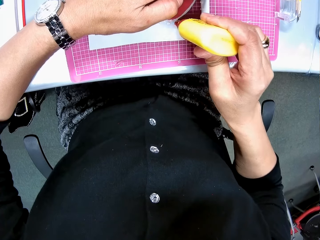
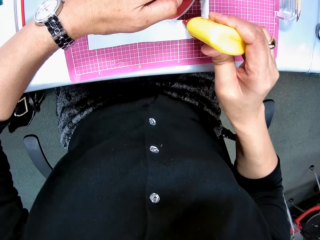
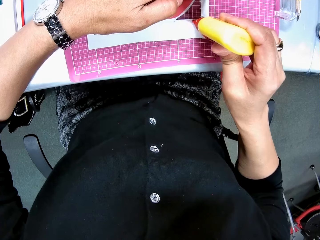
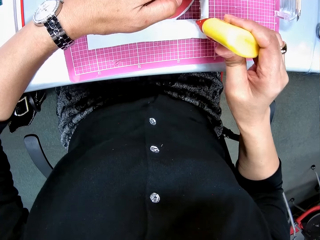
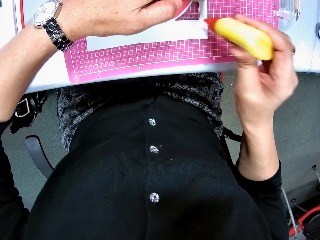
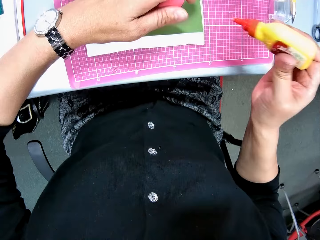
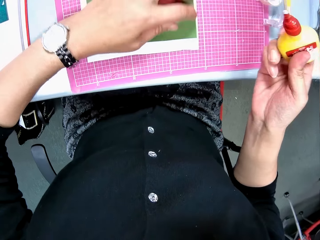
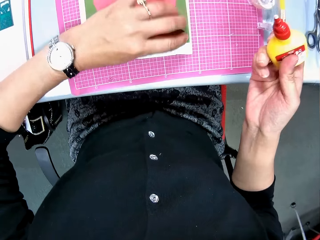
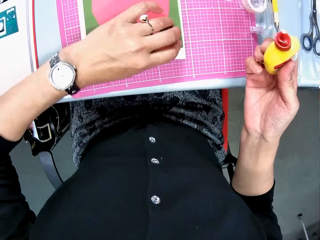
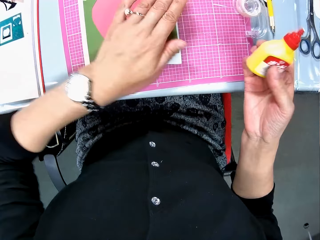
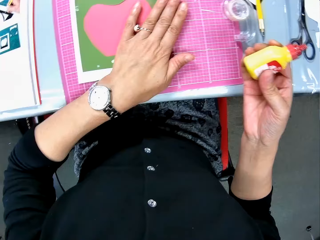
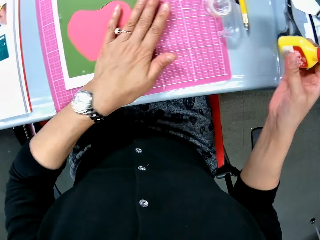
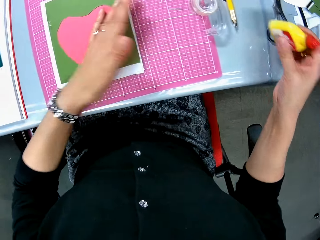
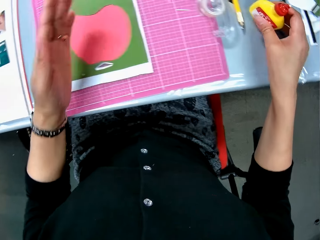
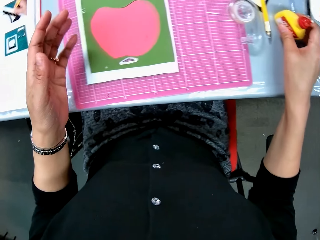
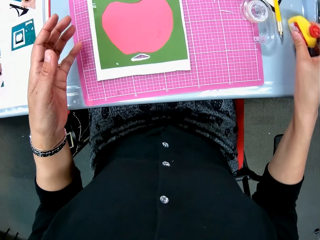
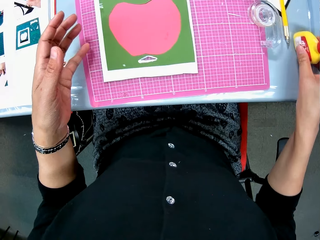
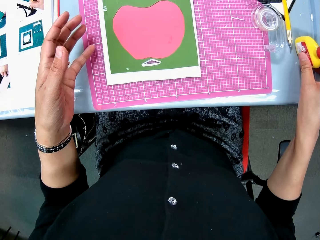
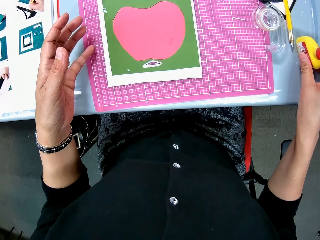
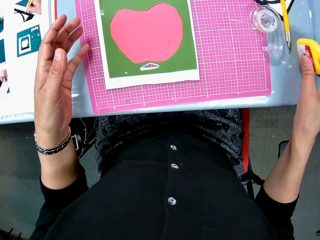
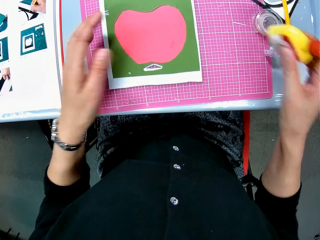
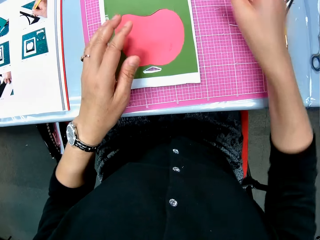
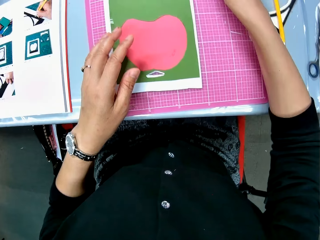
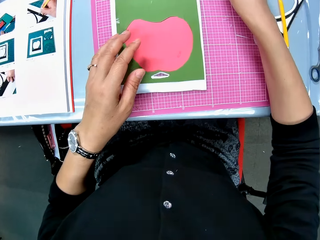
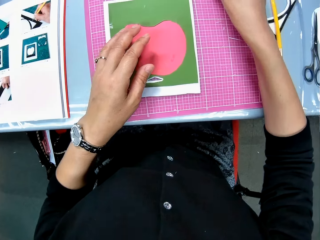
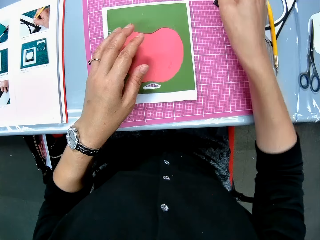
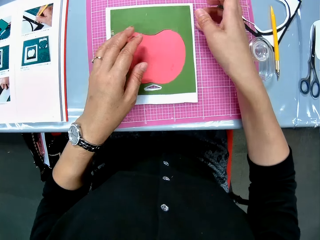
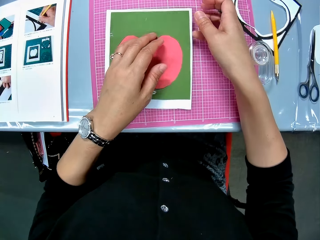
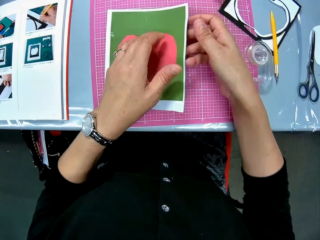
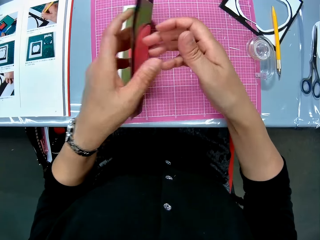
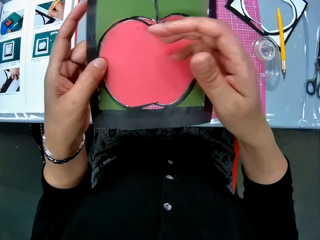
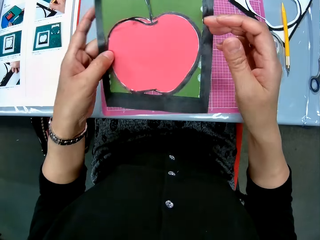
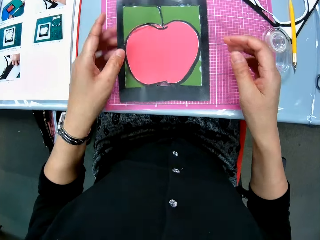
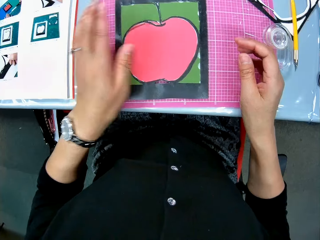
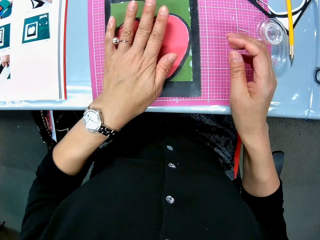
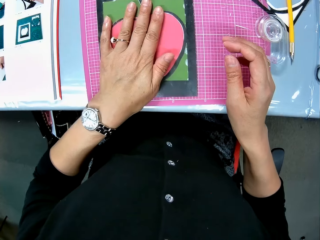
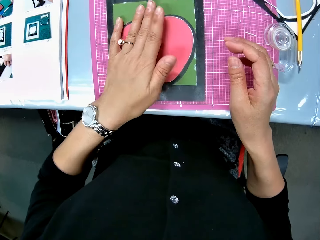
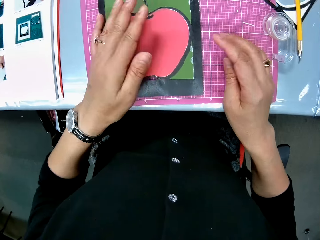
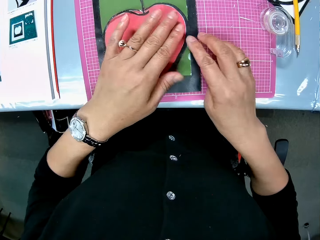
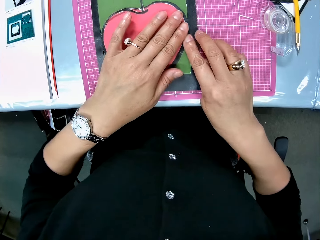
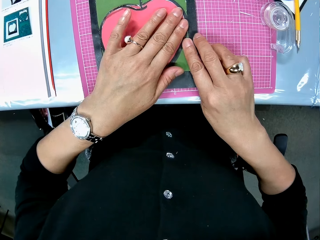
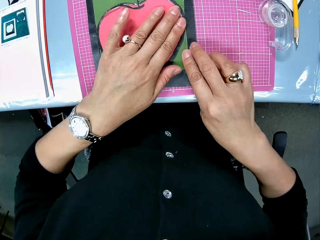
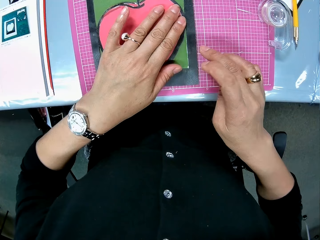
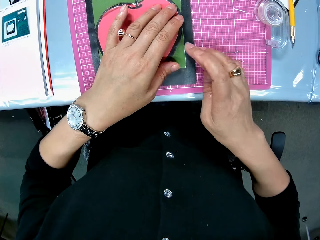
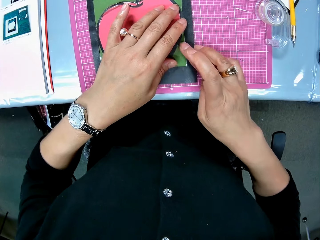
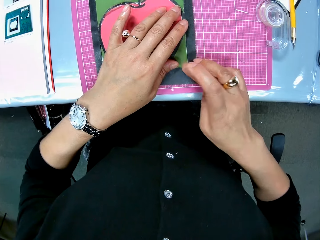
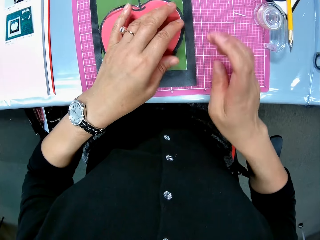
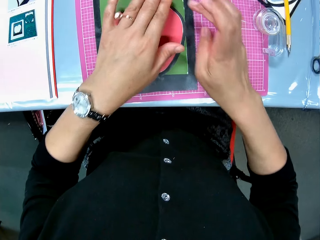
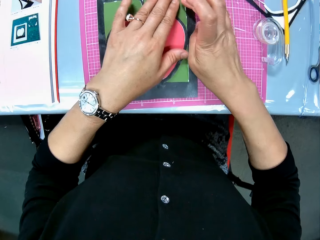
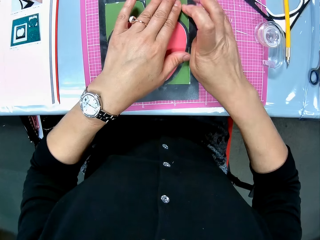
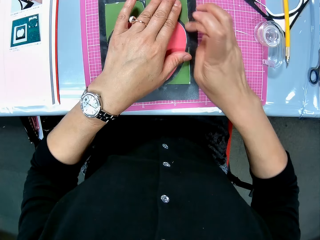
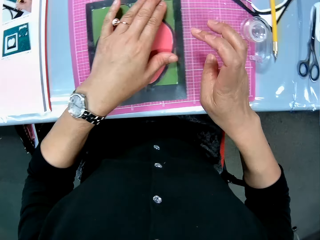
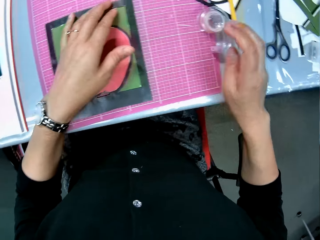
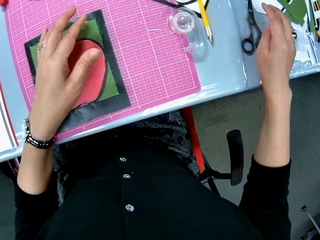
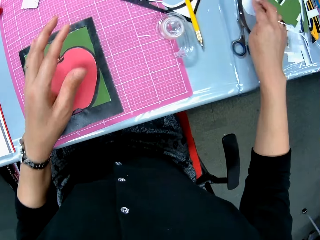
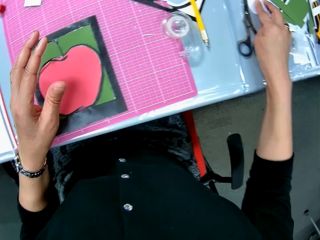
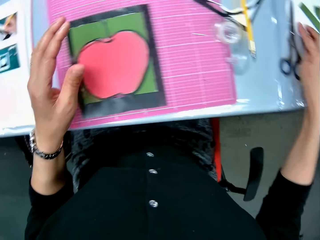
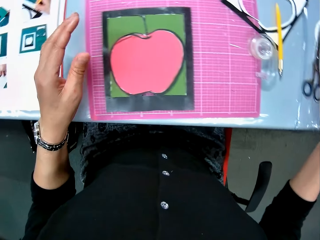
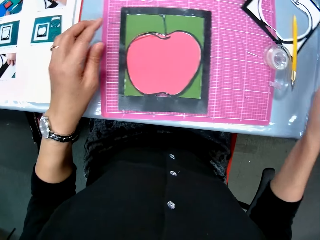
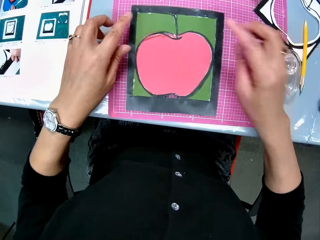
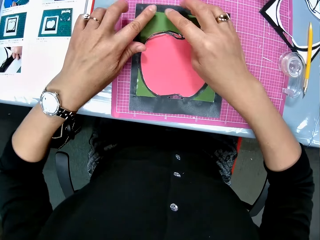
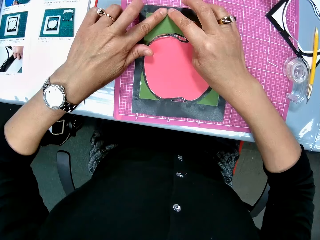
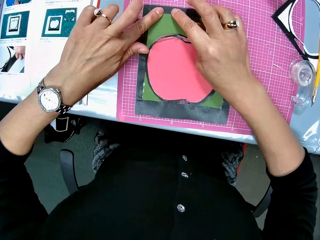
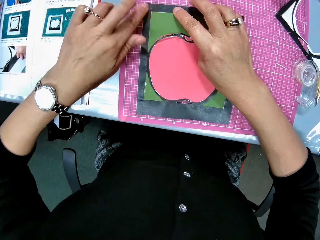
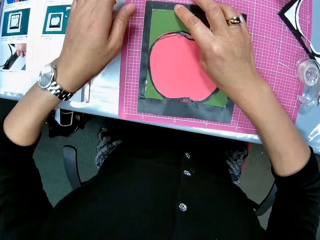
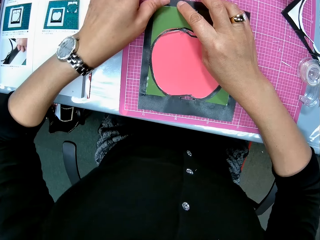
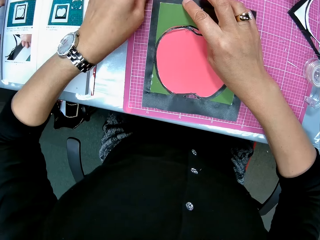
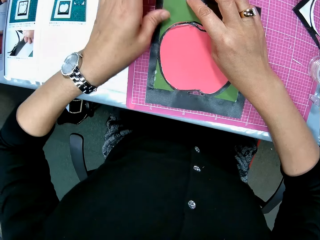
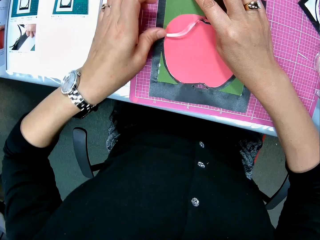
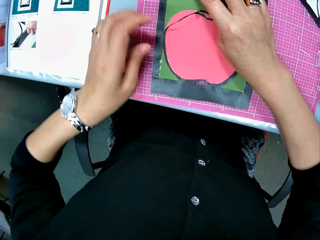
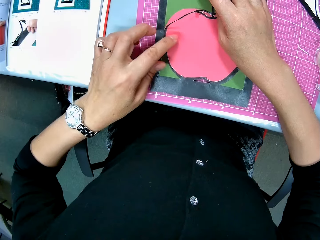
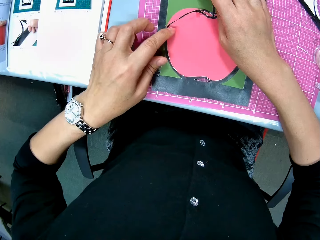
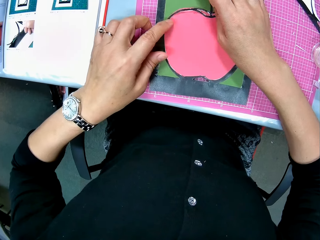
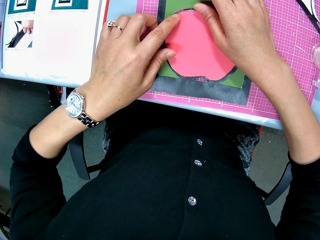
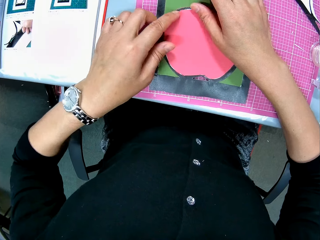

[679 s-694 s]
The camera wearer drops the green art paper. She applies pressure on the green art paper with her left hand. She puts the glue back on the table. She moves the glue upward. She picks up the art paper on the pink sheet with both hands. She turns the art paper over. She drops the art paper on the pink sheet. She places her left hand on the art paper. She presses the art paper down. She touches the edges of the art paper with two right fingers. She wipes her fingers off an art paper on the table. She reaches for something from the table. She touches the art paper on the pink sheet with both hands. She presses the art paper down.

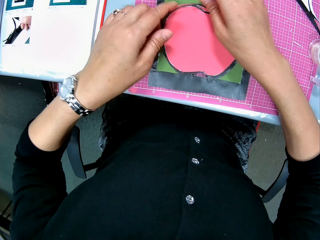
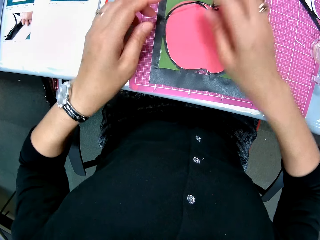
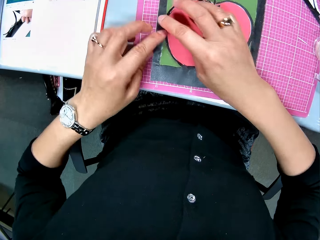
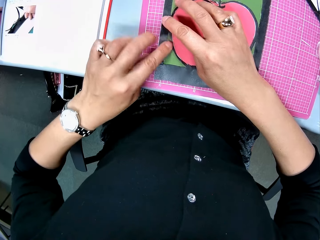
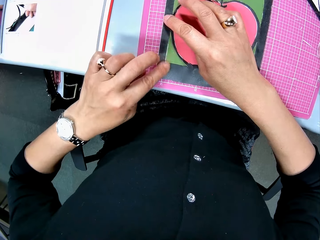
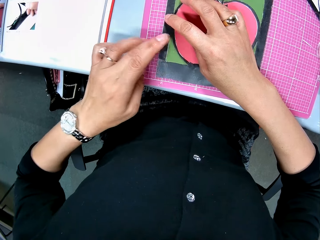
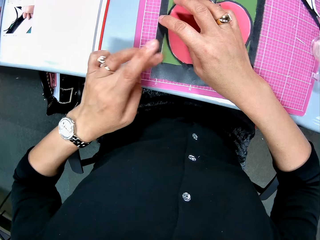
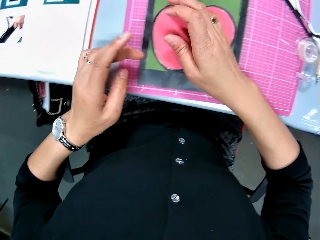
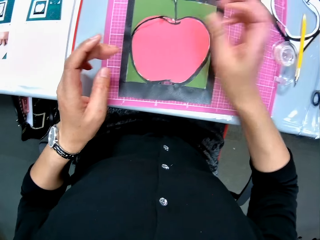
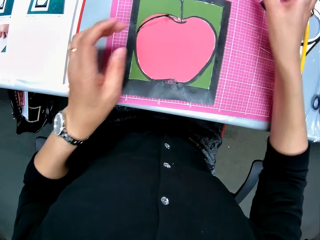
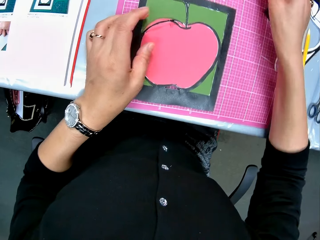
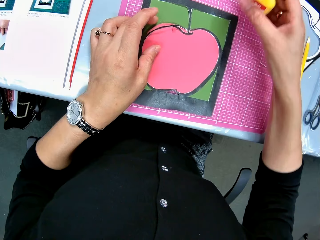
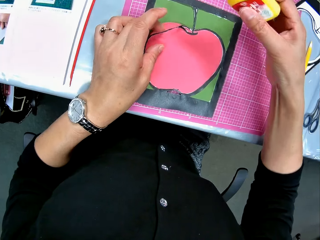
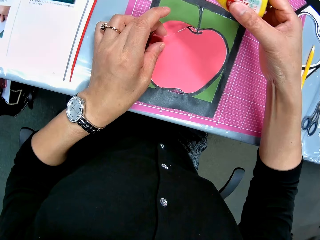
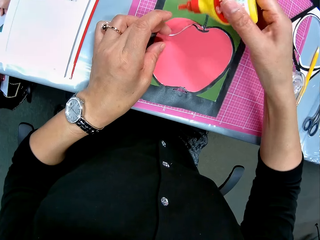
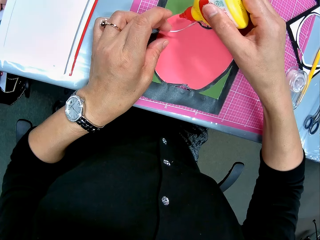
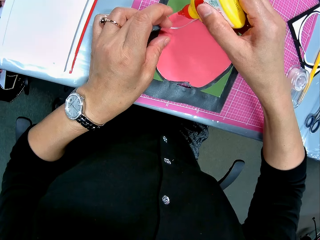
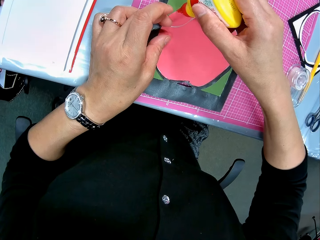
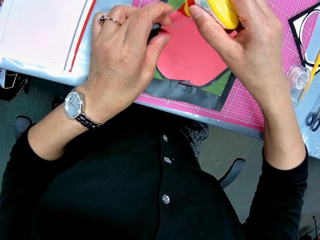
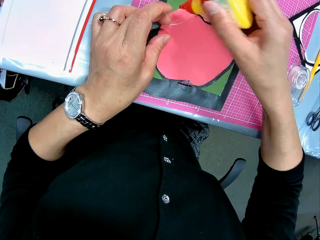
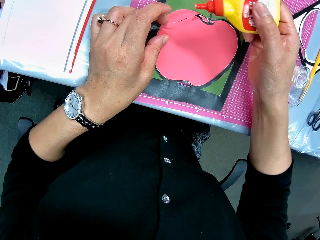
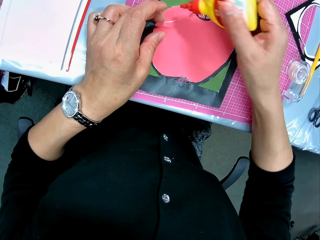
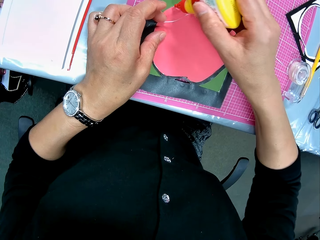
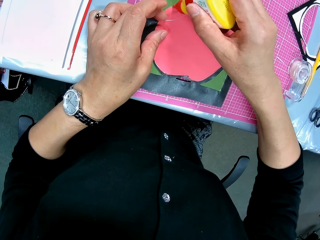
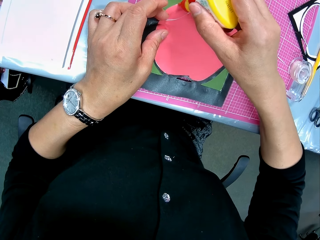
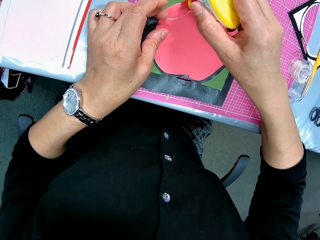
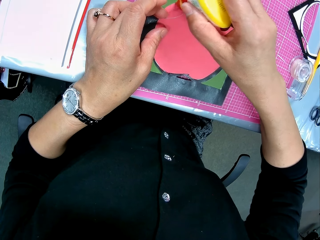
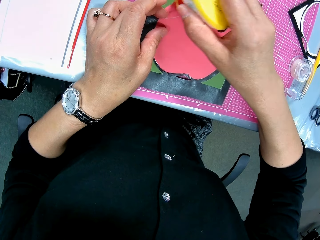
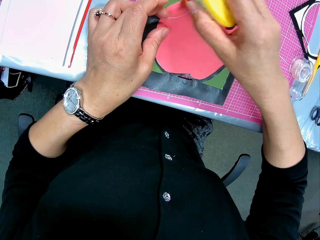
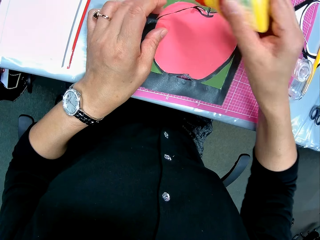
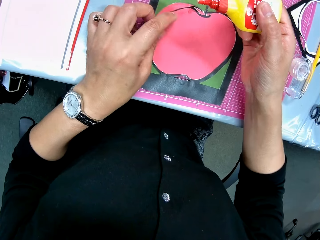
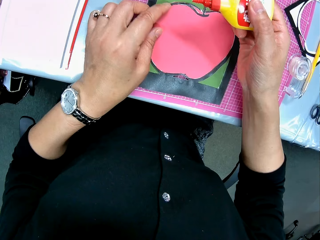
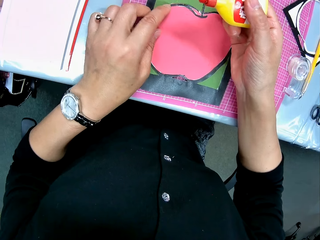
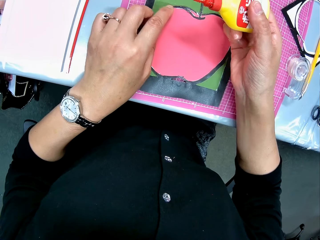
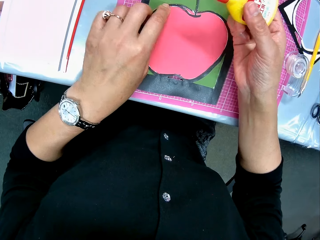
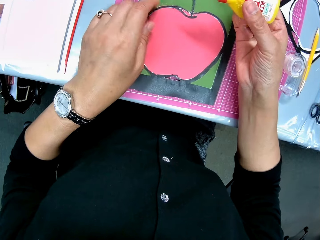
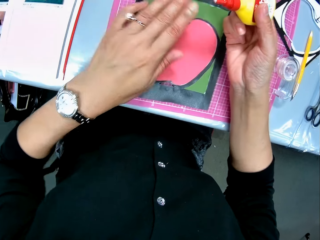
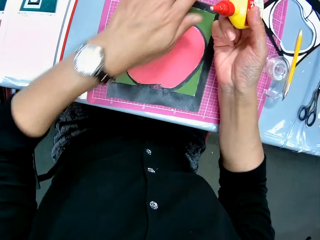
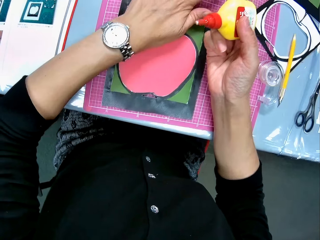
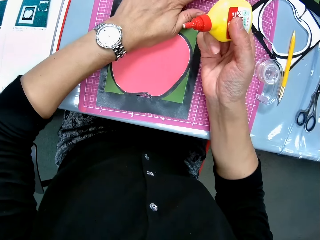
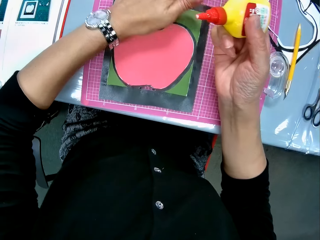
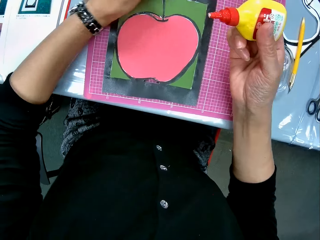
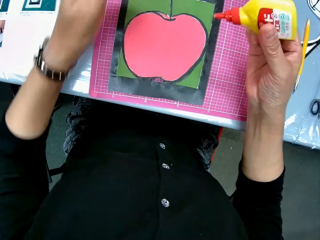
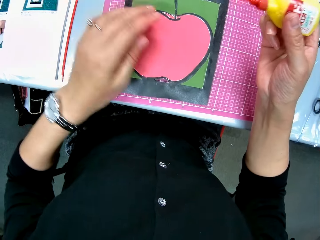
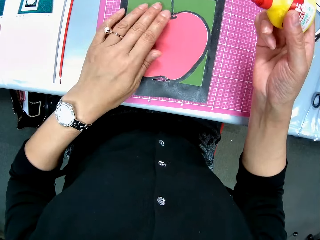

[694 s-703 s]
The camera wearer picks up the glue from the pink sheet. She applies the glue on the art paper. She applies pressure on the art paper with her left hand.
